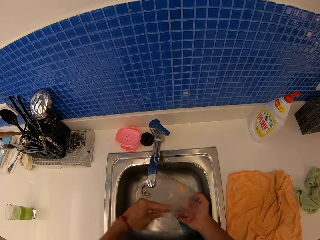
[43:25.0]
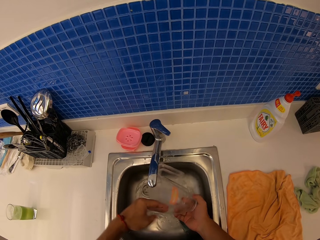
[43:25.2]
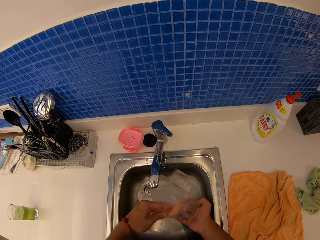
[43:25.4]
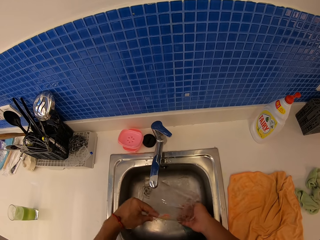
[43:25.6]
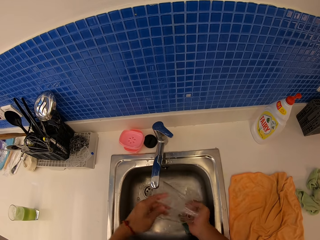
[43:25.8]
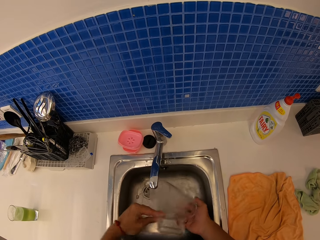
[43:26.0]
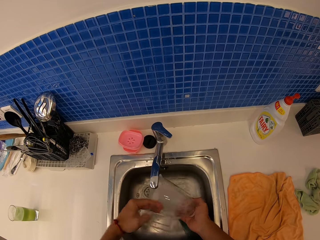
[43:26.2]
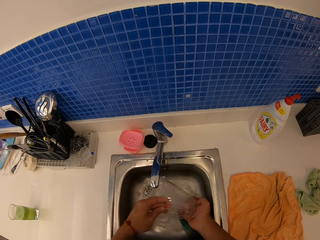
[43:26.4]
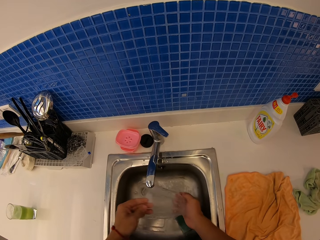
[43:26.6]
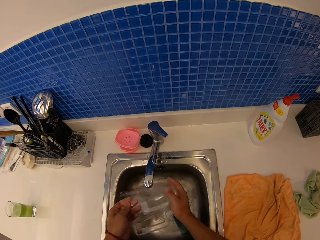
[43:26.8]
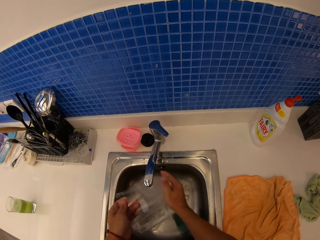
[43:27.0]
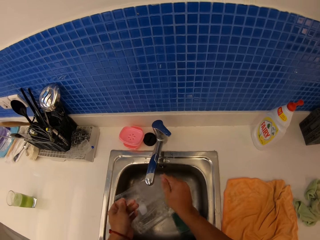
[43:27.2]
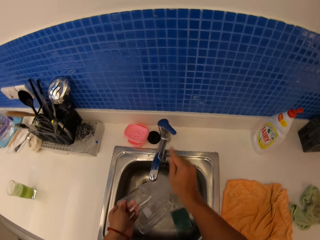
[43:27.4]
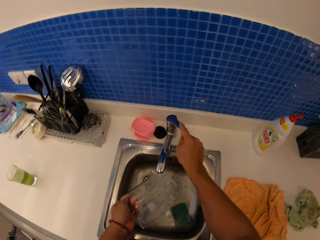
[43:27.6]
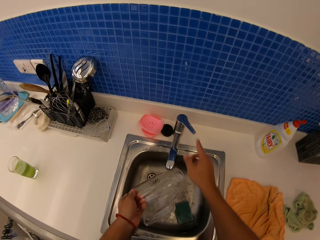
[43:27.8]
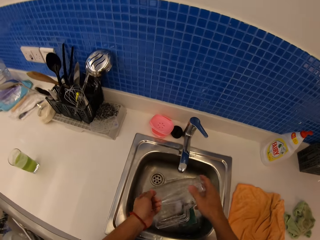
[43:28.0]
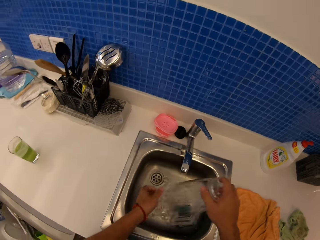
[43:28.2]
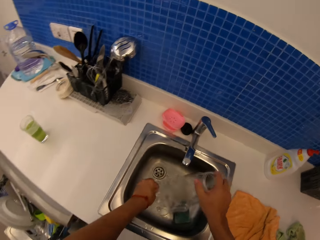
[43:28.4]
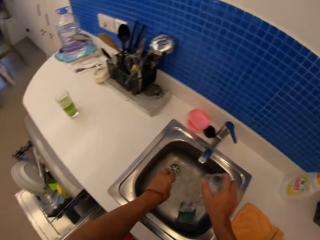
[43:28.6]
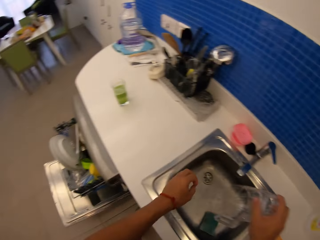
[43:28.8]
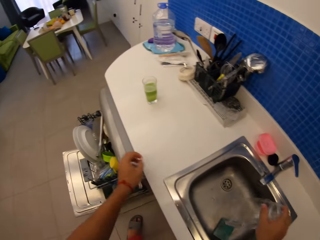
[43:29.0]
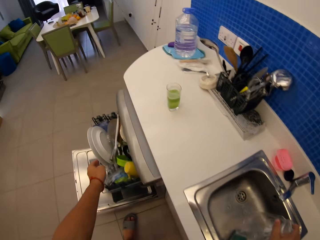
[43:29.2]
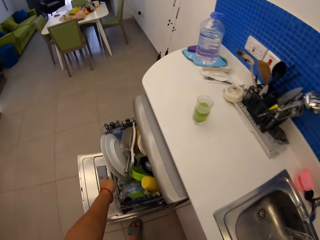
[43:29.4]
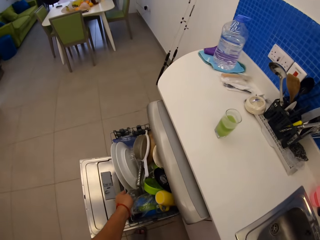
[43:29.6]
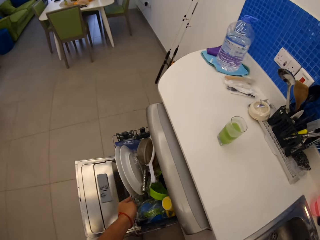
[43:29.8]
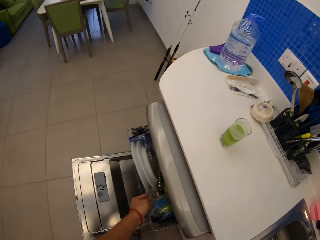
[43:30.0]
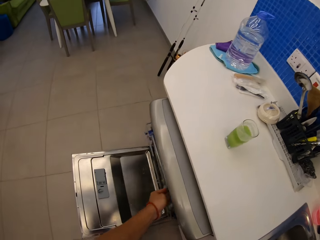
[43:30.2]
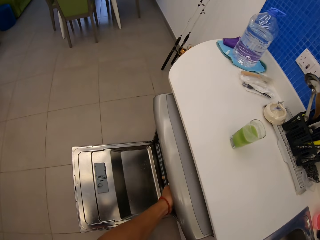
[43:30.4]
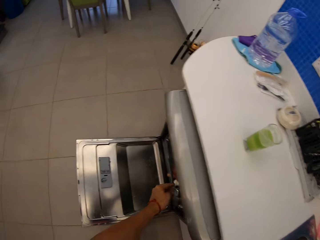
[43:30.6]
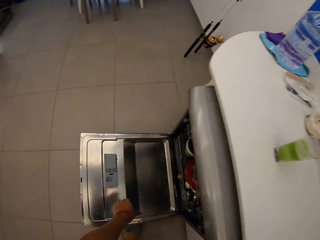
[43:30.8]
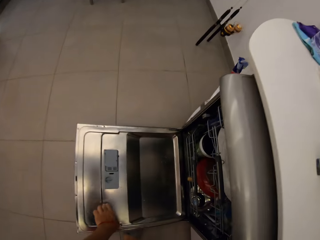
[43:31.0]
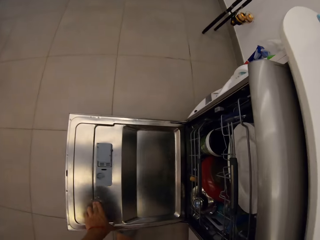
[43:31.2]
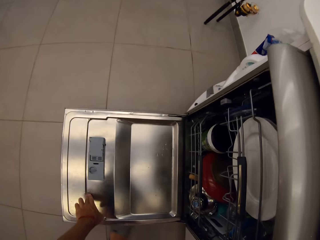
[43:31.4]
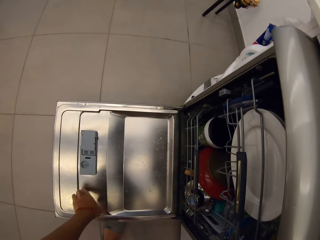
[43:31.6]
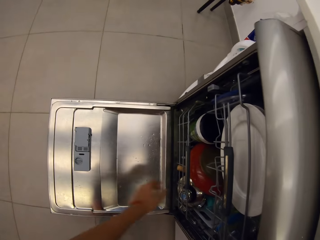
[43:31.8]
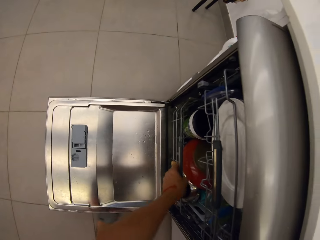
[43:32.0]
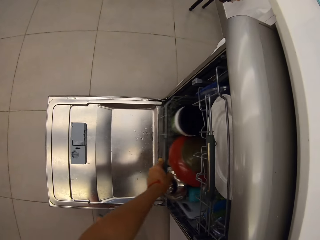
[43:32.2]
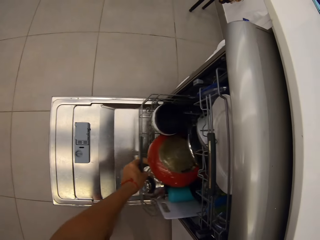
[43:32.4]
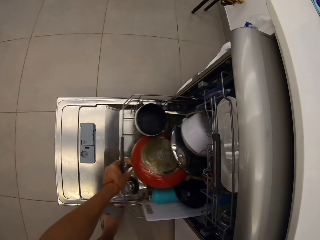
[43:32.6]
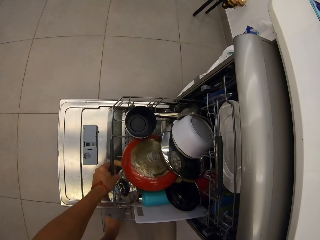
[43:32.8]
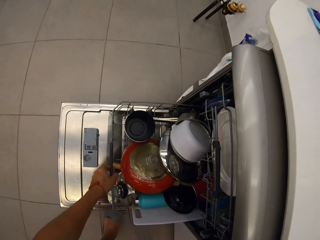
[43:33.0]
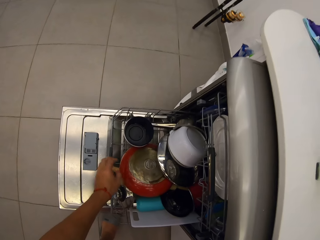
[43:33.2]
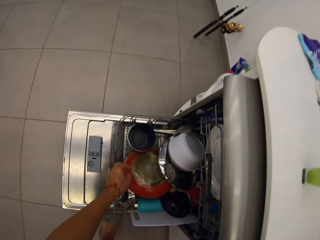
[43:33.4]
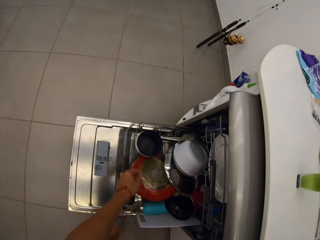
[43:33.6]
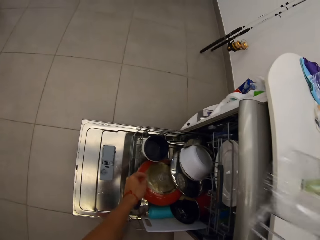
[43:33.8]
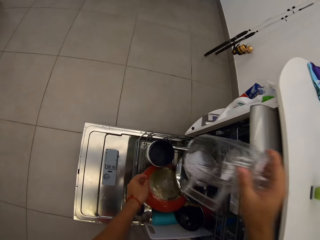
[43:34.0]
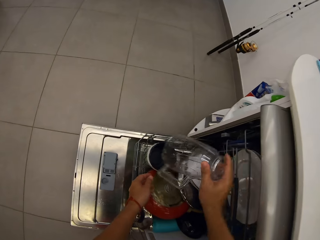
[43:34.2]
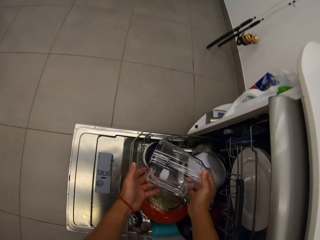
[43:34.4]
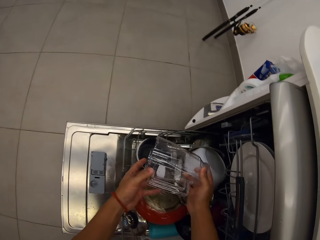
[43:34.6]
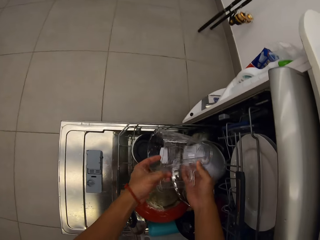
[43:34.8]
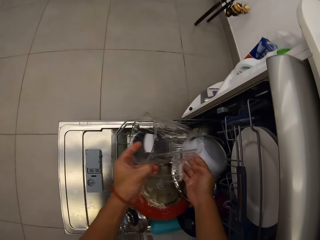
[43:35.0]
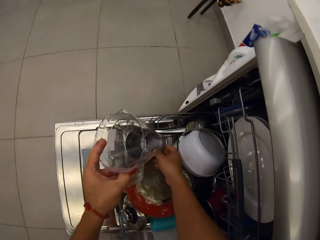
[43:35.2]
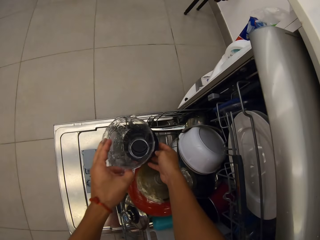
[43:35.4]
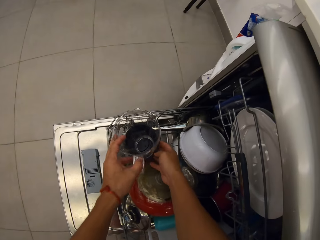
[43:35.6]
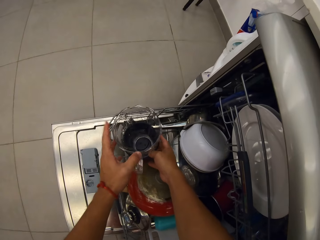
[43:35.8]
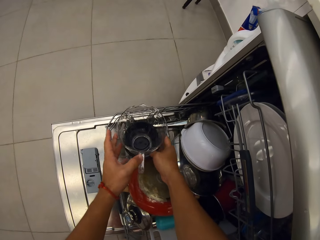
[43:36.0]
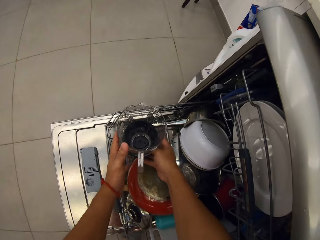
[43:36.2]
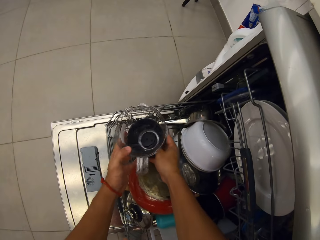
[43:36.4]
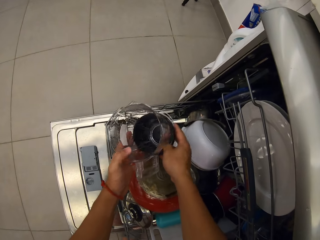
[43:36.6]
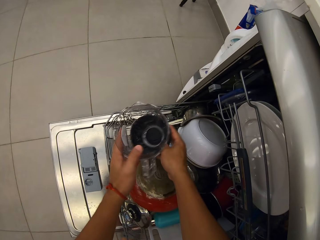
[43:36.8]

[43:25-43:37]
The camera wearer closes a tap. She closes the dish rack with her left hand. She opens the dish rack with her left hand and puts a jug in the dish rack.

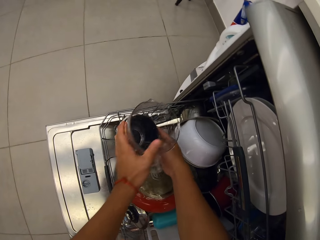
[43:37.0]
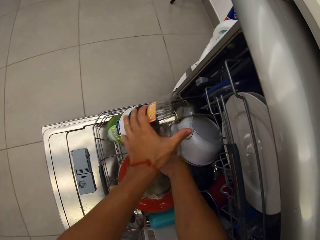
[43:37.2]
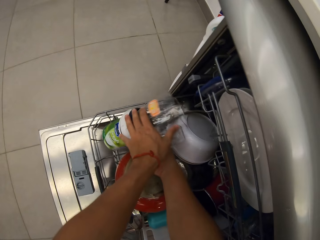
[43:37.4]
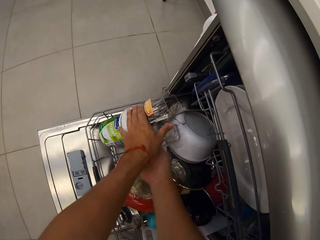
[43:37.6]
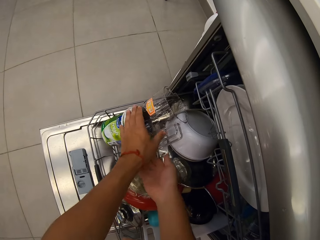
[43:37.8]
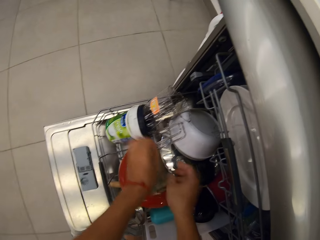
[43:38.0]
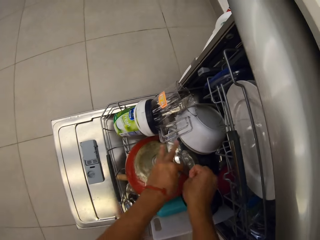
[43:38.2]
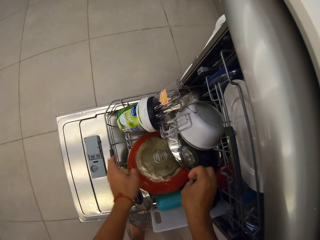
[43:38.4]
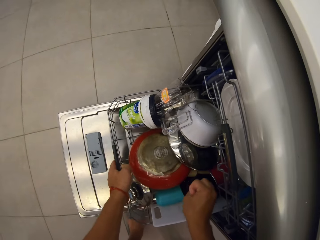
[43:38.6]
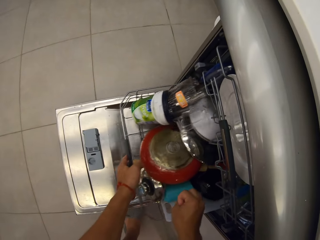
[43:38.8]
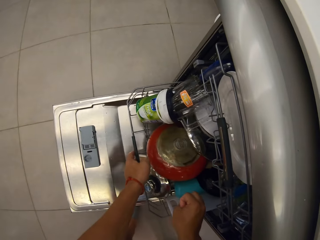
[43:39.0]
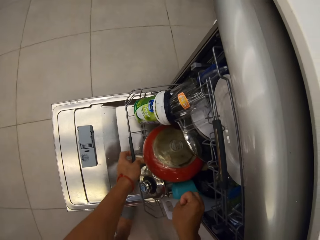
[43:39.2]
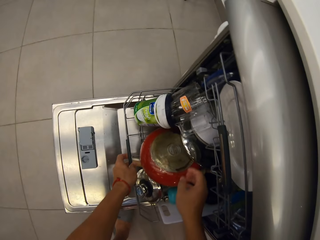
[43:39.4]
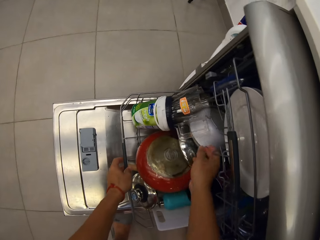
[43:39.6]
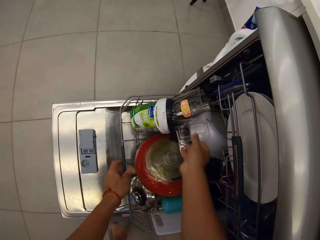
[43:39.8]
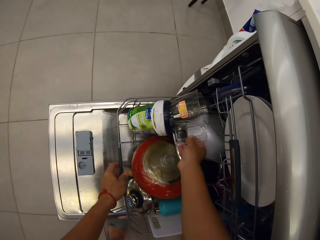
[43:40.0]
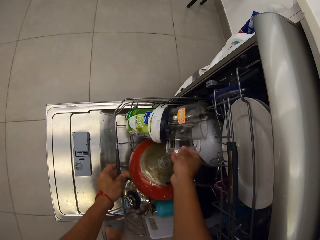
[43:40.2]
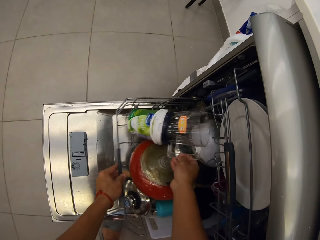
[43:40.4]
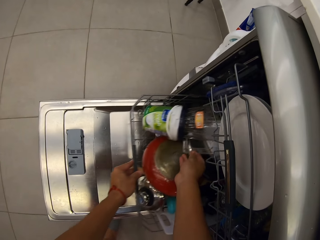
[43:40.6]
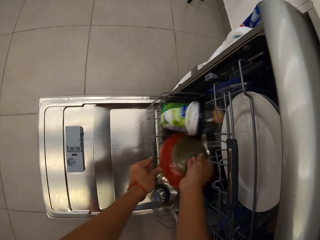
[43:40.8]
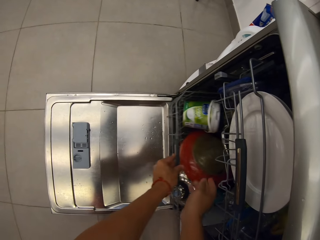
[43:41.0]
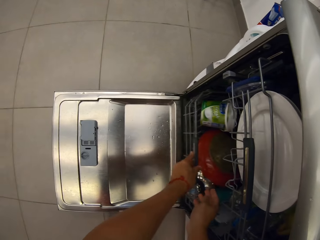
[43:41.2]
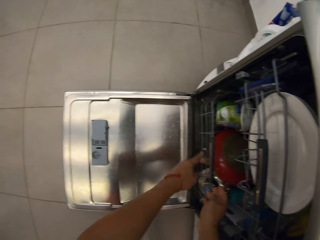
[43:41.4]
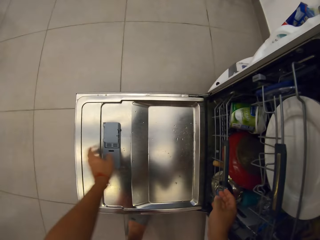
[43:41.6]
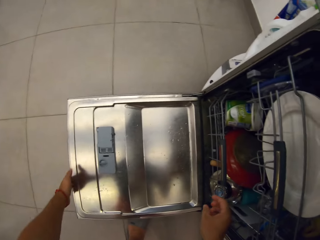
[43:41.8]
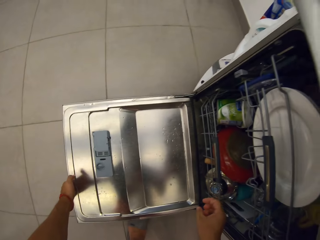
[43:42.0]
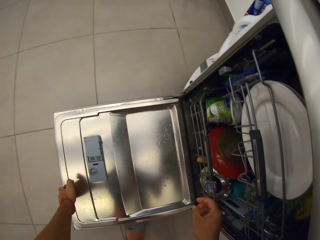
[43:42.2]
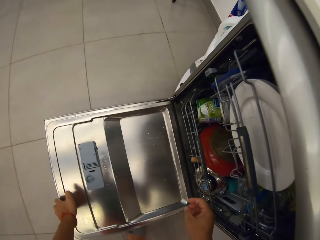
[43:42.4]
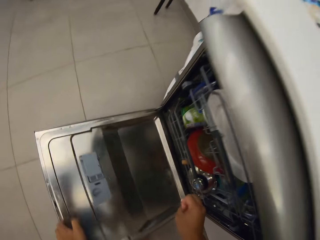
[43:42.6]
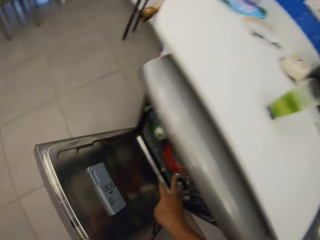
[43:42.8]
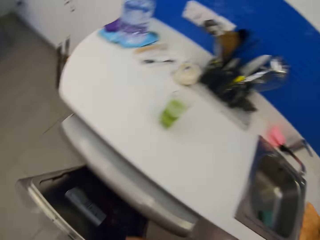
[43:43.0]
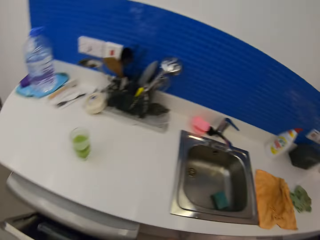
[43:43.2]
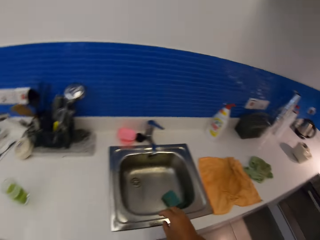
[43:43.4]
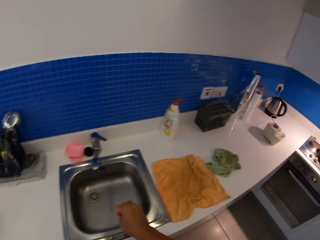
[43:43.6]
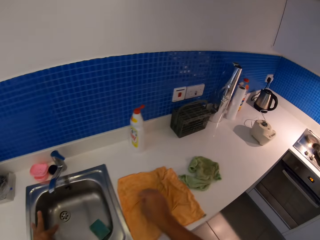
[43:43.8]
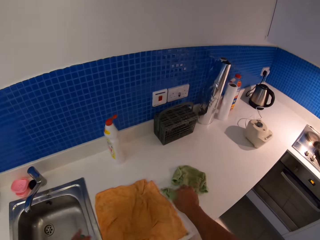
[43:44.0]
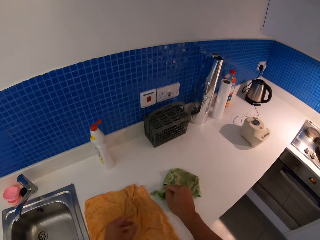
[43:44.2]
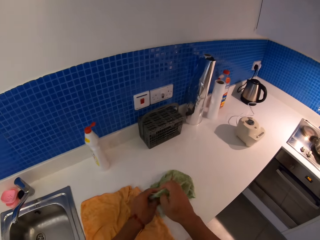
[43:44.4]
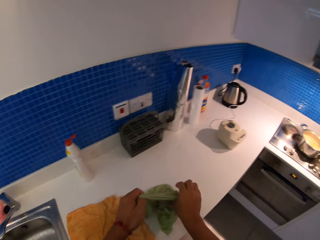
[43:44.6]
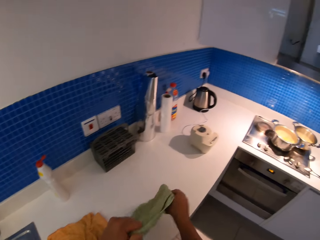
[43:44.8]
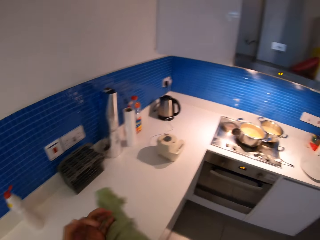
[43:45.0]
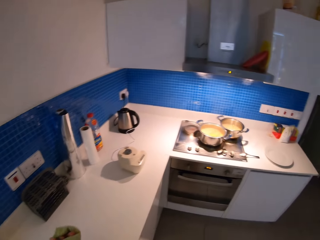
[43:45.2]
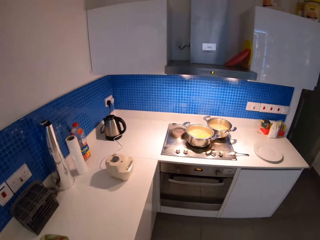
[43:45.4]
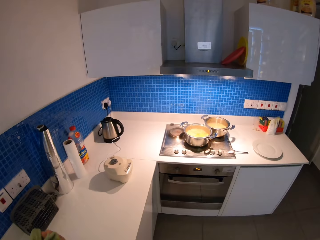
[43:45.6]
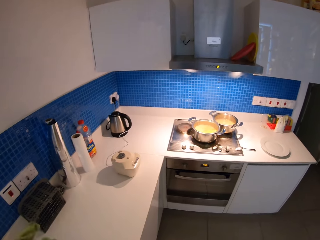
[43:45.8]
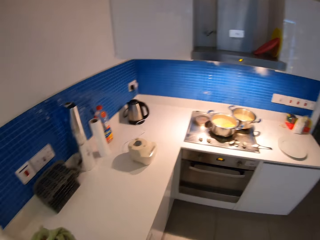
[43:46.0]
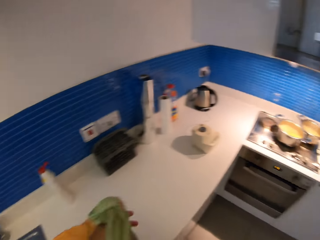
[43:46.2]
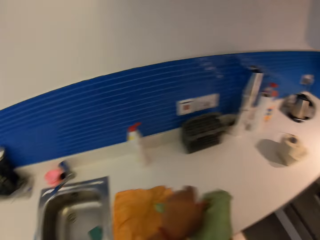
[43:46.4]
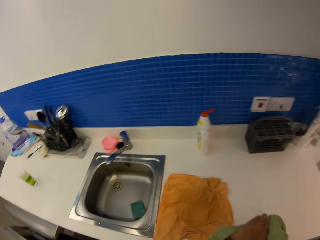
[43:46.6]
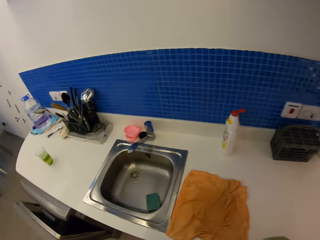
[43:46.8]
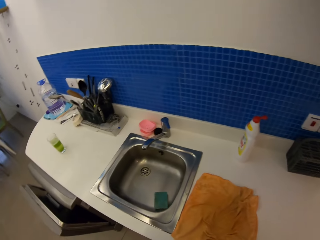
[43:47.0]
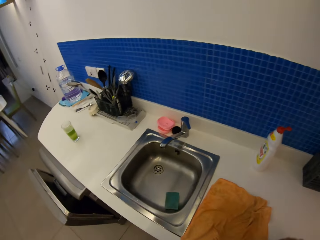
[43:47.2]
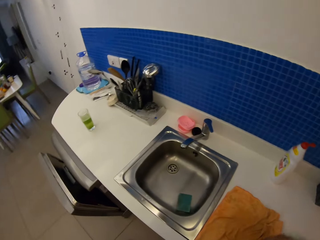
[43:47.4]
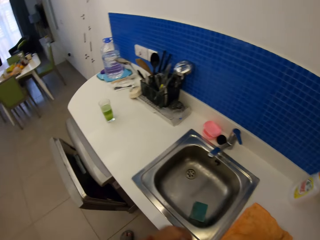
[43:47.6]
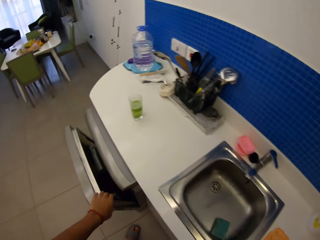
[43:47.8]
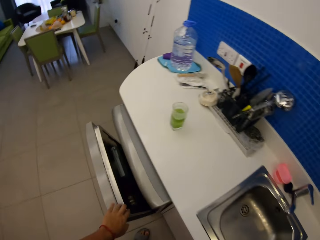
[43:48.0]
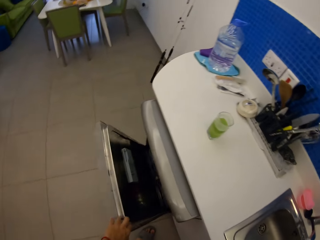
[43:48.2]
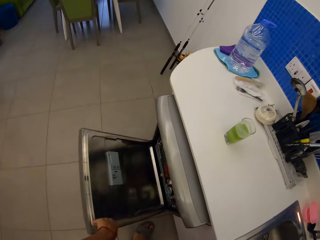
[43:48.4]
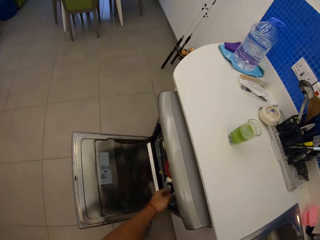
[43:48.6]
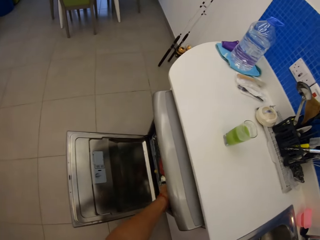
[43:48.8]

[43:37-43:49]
The camera wearer puts a jar in a dishwasher. She closes the dish rack with her left hand. She closes the cooker drawer with her left hand. She picks up a cloth and wipes her hands on the kitchen towel.
